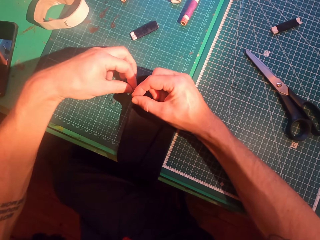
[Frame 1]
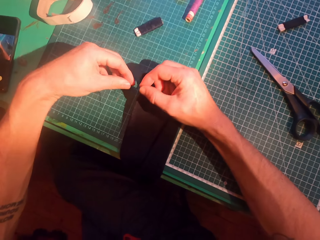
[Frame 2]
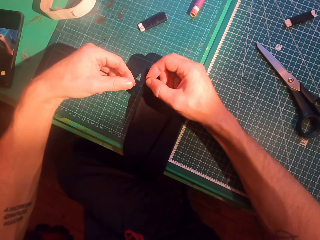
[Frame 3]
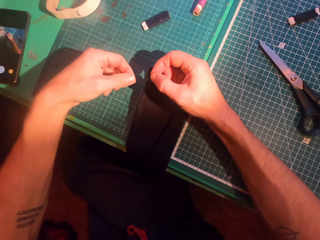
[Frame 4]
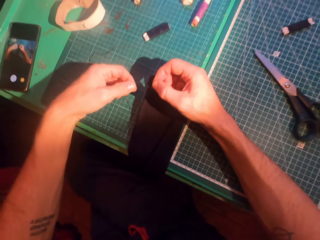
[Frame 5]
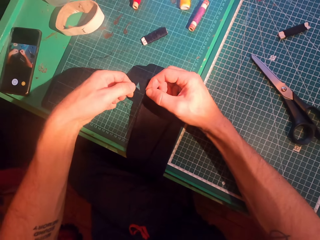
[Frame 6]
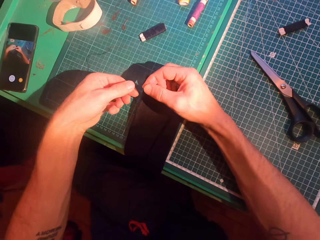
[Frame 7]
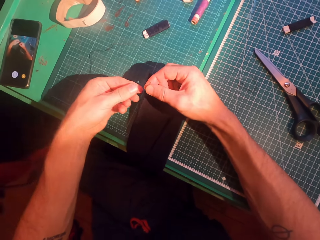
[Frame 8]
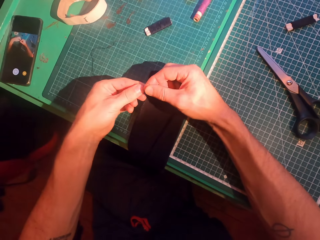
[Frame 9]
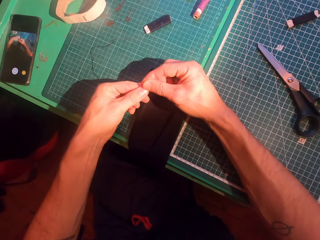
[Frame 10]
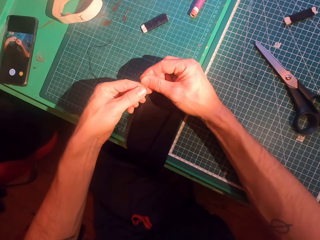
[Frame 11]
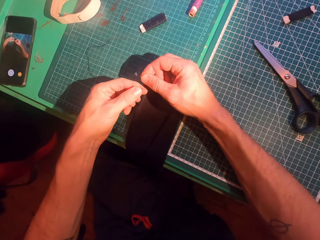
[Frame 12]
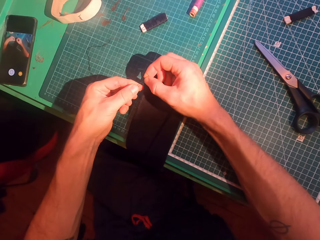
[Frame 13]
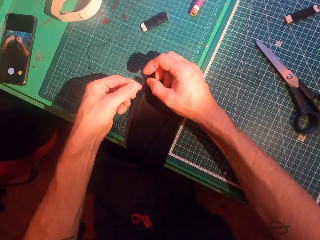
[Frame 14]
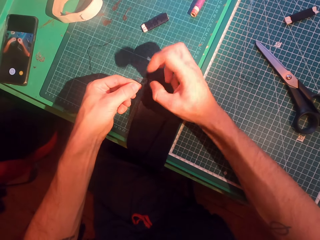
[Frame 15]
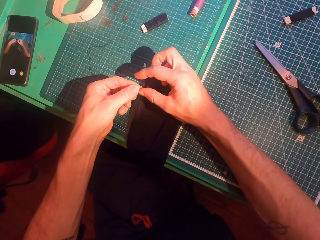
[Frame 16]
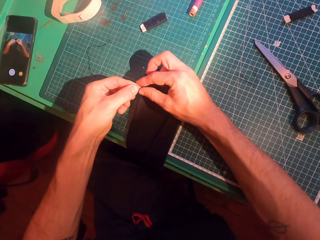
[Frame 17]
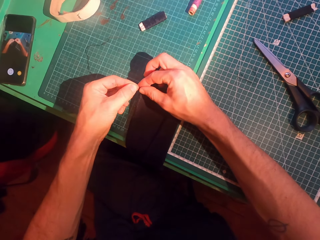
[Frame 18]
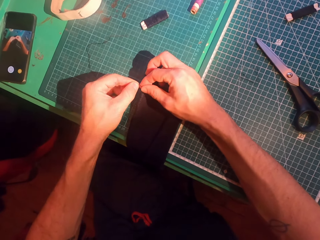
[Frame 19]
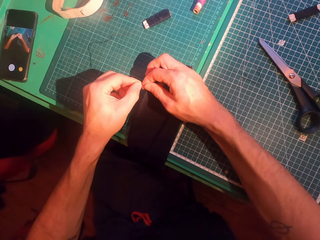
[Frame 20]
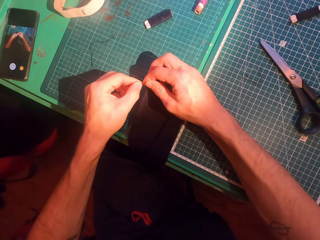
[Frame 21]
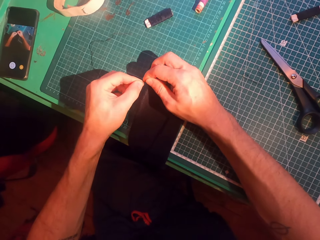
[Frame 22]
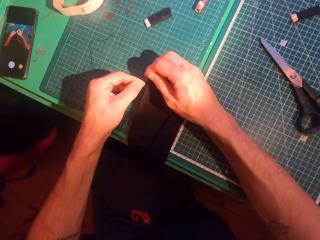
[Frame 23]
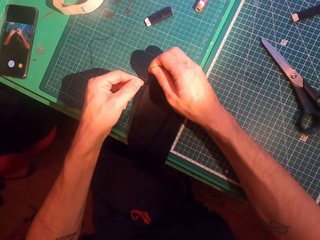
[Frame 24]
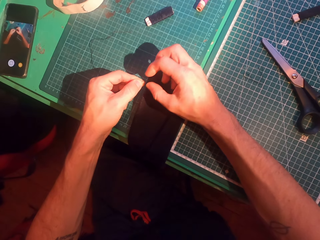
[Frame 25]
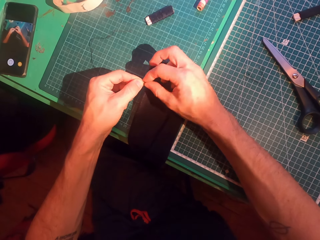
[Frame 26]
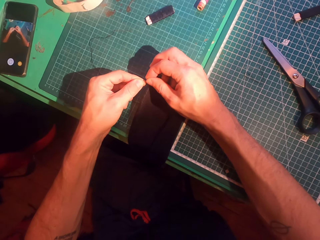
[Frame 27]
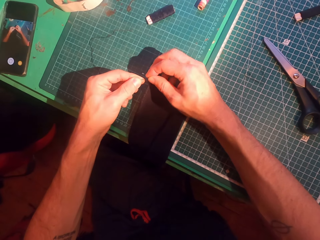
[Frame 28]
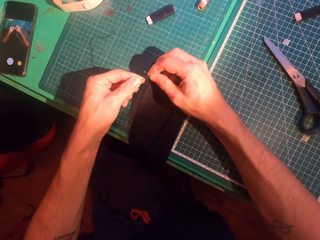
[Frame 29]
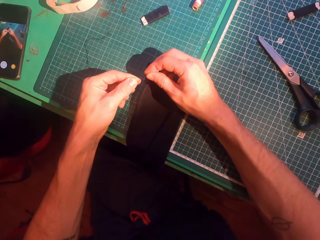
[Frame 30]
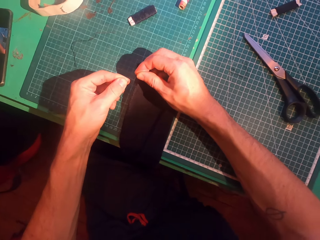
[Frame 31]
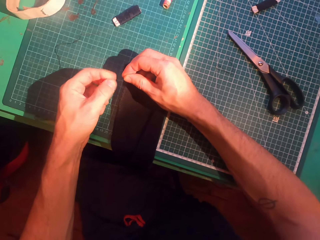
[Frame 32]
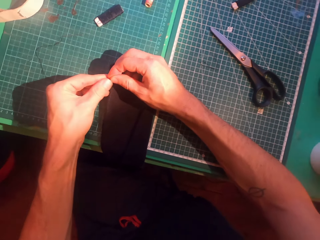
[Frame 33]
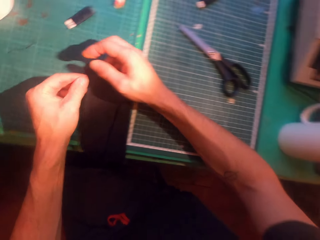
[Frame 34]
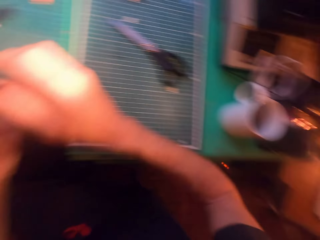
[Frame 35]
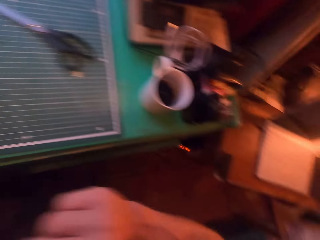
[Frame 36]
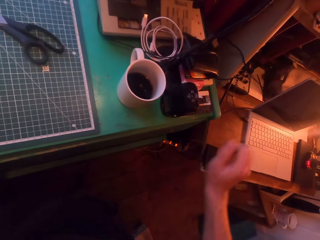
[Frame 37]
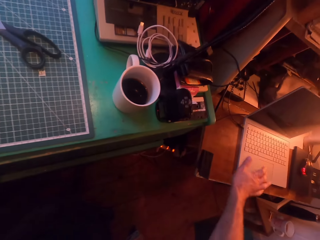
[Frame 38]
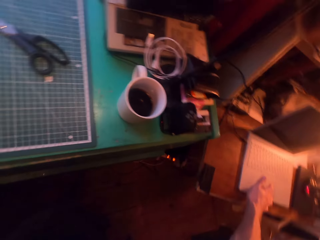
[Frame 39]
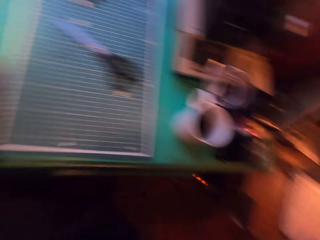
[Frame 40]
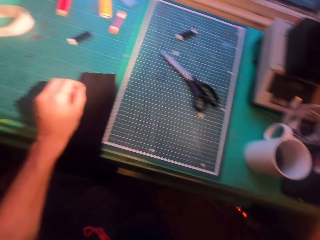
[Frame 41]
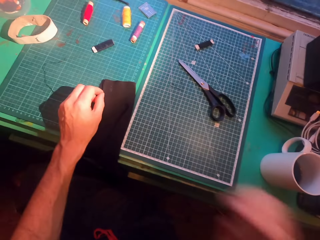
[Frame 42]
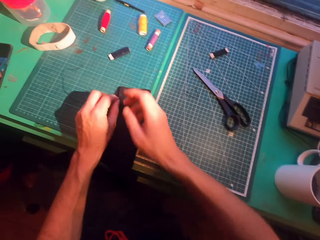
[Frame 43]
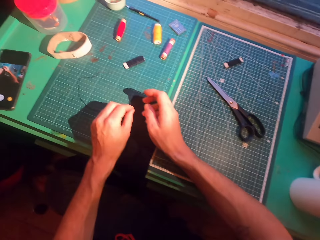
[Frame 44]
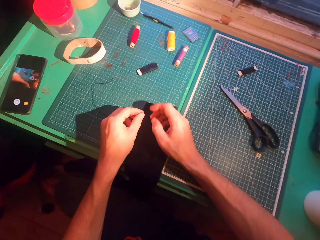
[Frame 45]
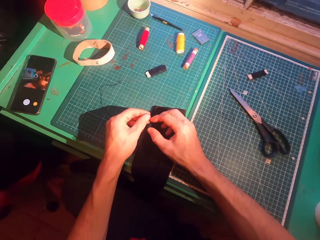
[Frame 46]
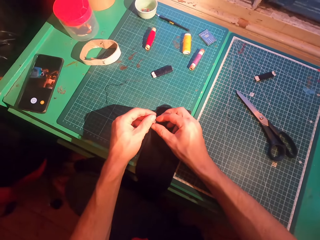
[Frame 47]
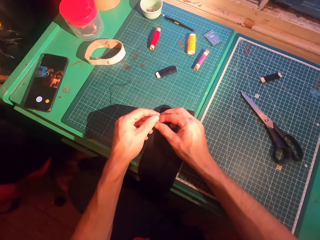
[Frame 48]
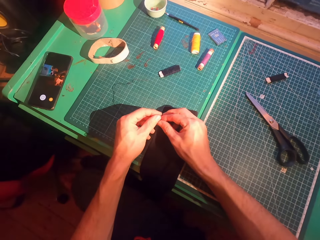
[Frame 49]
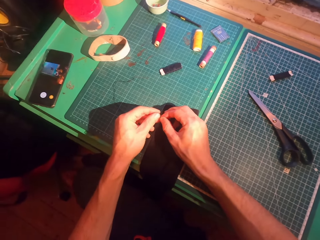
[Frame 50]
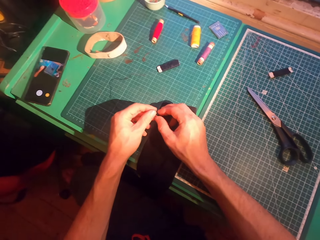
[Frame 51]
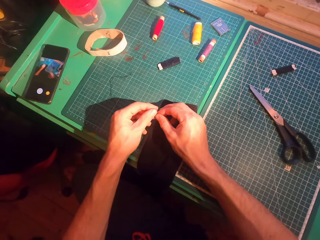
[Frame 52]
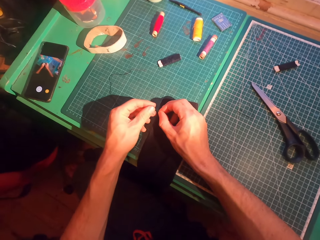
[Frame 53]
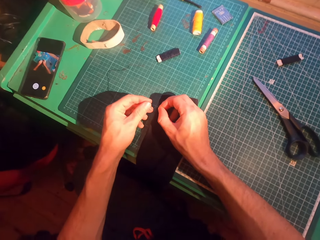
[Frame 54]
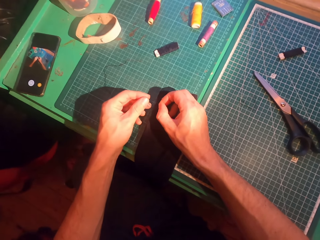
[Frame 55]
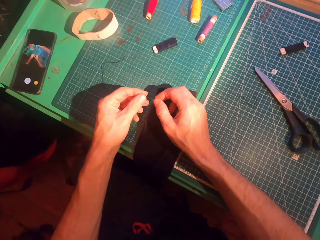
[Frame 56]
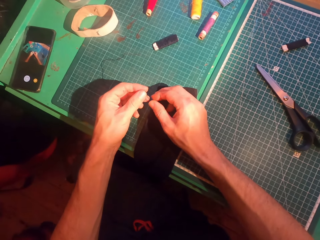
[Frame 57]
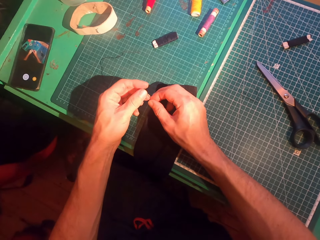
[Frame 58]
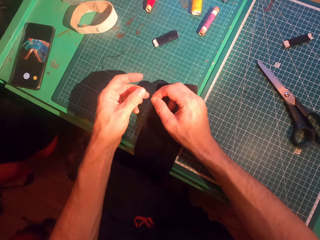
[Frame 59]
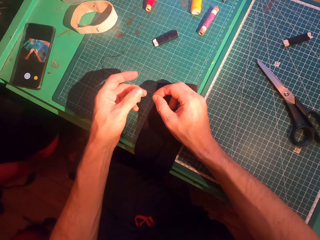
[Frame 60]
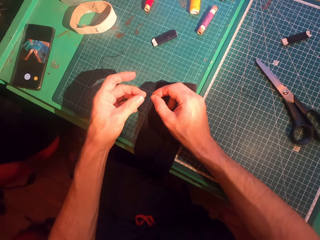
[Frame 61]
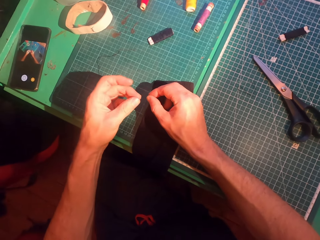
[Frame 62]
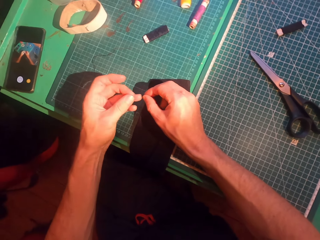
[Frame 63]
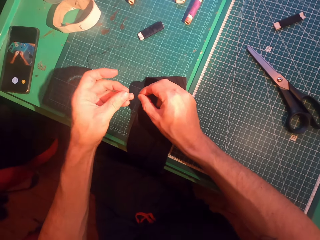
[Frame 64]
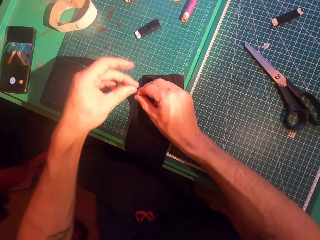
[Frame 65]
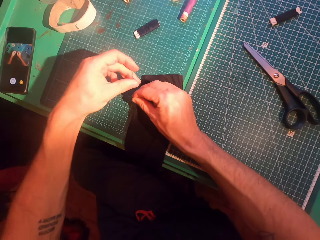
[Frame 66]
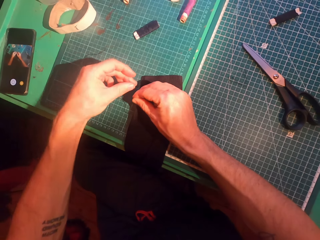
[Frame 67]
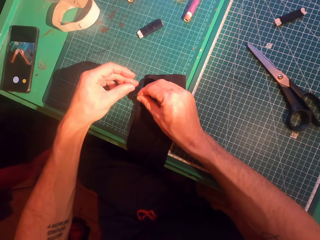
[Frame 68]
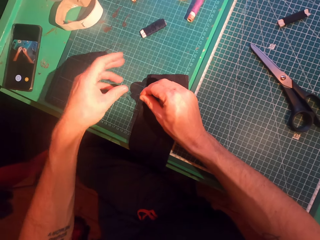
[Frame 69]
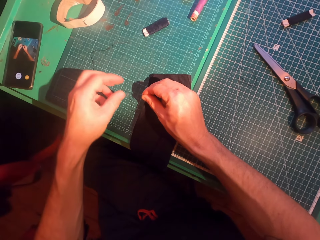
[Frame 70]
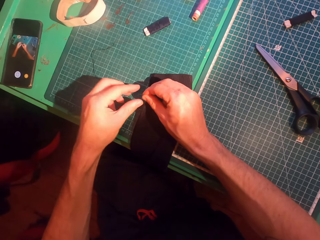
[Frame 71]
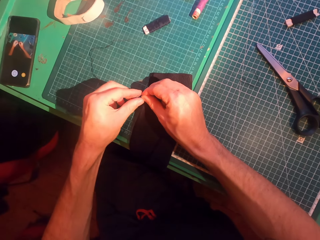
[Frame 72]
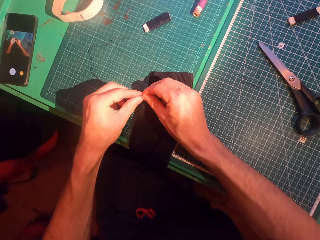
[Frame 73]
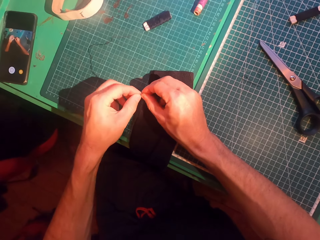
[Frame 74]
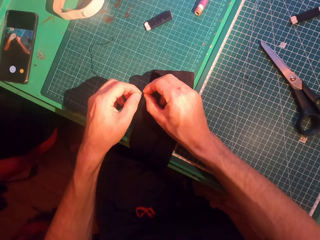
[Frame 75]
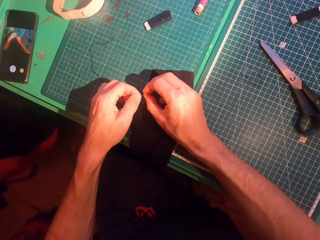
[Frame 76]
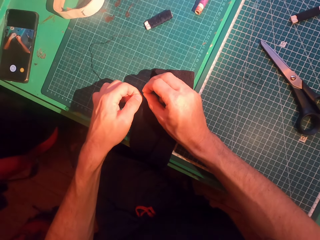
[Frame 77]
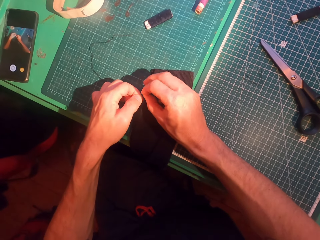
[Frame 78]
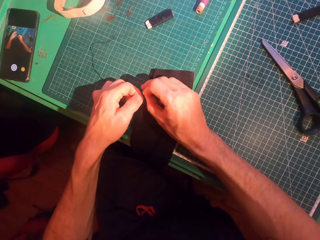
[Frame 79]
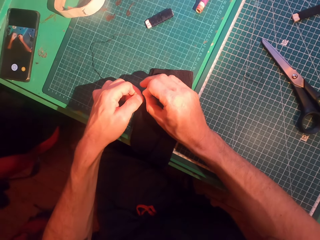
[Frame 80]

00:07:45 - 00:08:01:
The camera wearer ties a thread. They scroll on the laptop. They tie the thread.

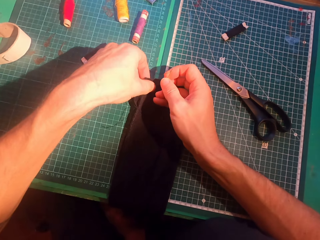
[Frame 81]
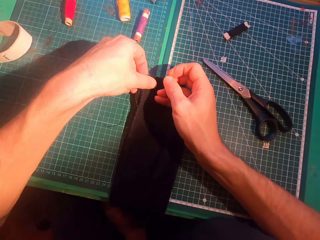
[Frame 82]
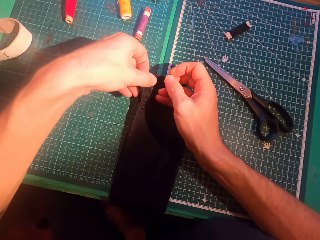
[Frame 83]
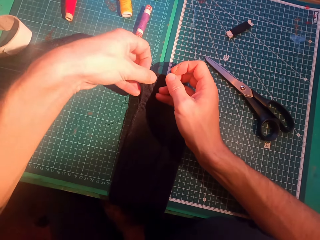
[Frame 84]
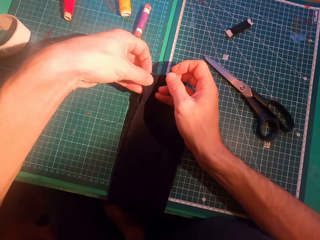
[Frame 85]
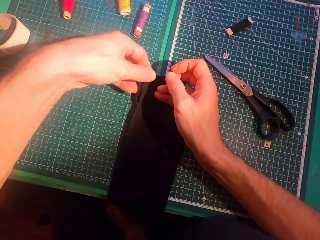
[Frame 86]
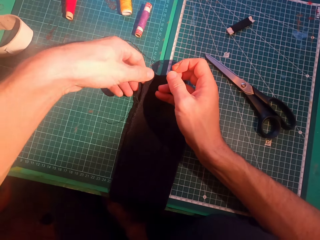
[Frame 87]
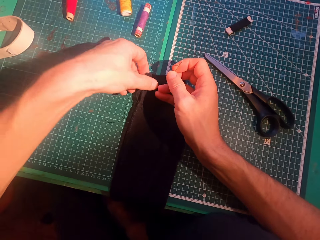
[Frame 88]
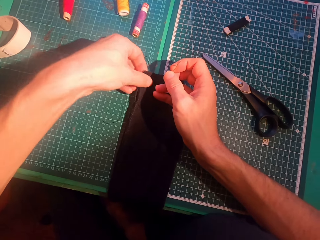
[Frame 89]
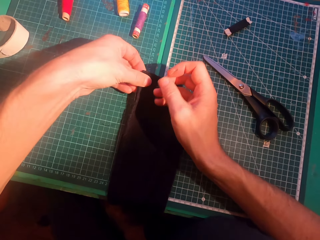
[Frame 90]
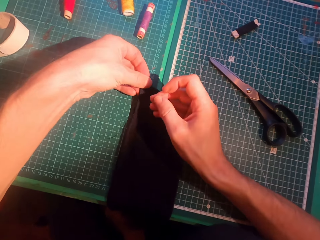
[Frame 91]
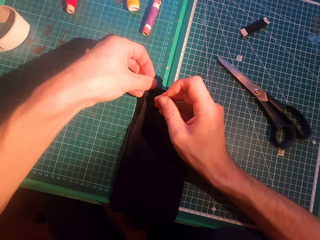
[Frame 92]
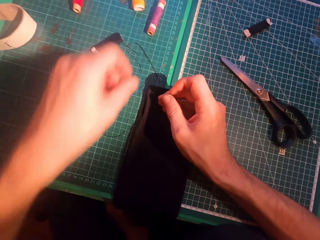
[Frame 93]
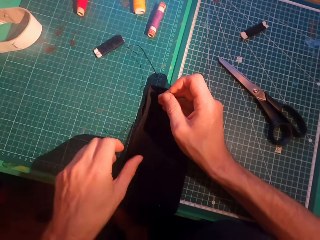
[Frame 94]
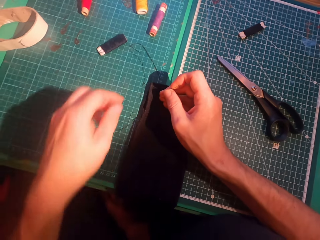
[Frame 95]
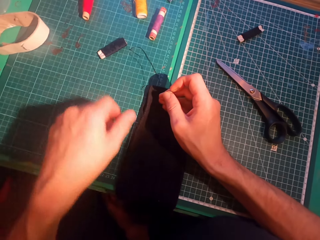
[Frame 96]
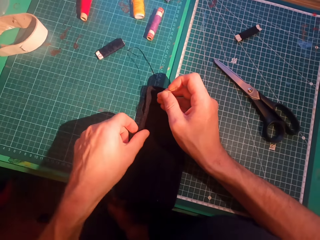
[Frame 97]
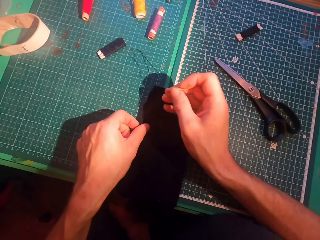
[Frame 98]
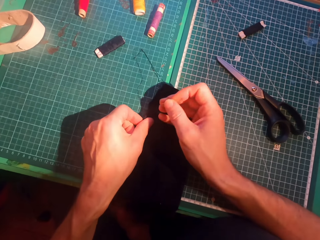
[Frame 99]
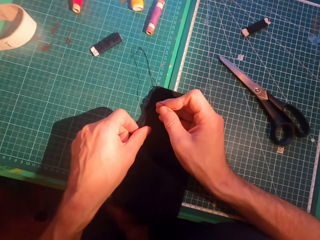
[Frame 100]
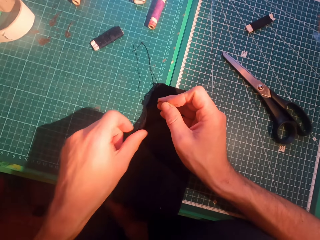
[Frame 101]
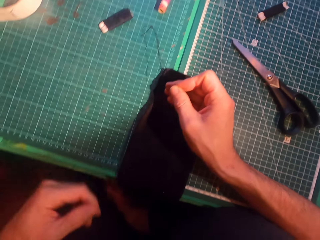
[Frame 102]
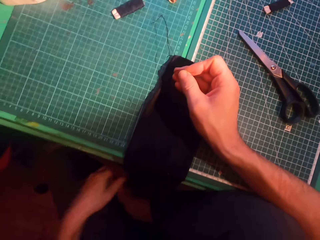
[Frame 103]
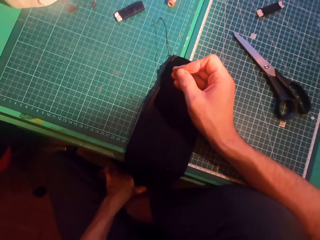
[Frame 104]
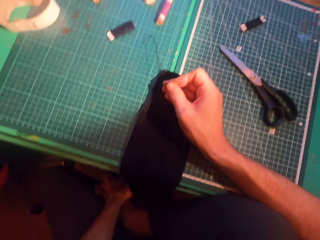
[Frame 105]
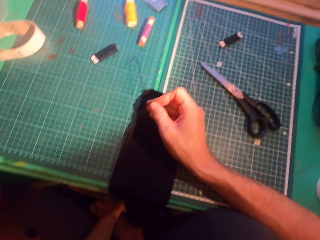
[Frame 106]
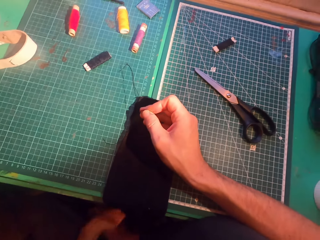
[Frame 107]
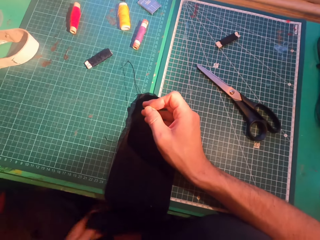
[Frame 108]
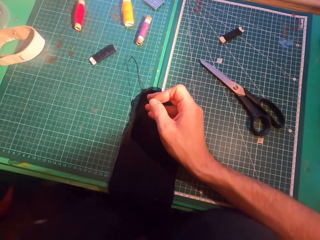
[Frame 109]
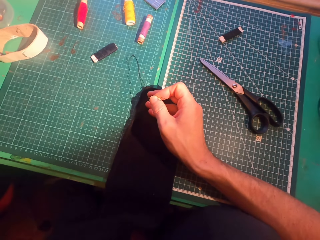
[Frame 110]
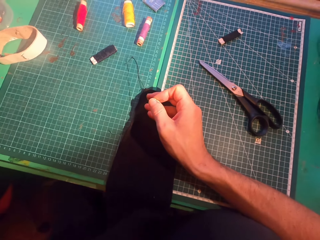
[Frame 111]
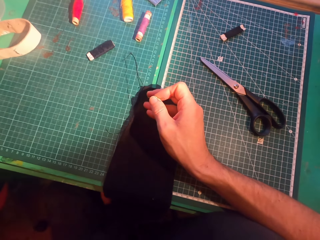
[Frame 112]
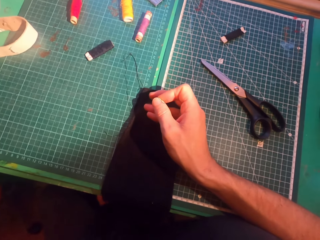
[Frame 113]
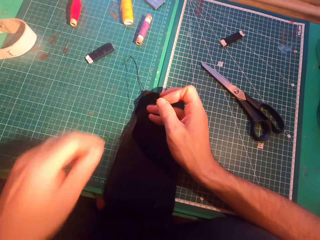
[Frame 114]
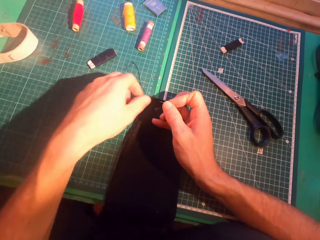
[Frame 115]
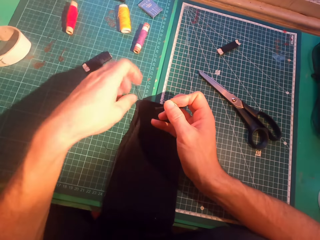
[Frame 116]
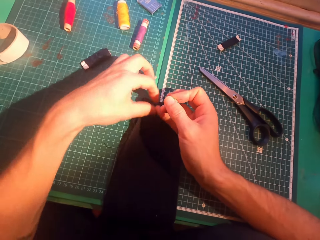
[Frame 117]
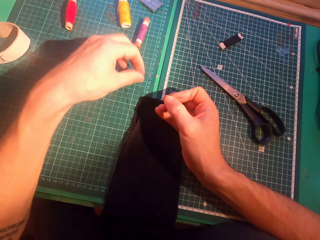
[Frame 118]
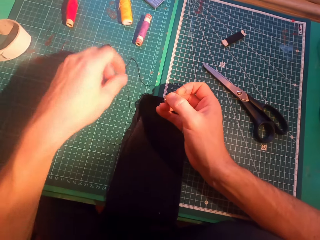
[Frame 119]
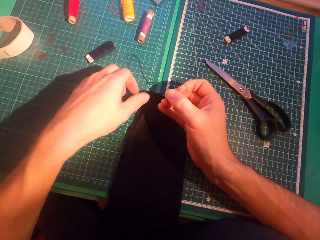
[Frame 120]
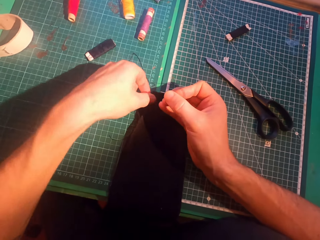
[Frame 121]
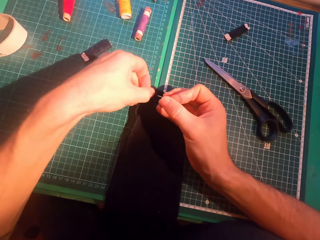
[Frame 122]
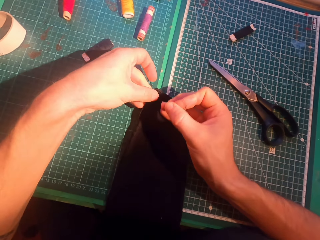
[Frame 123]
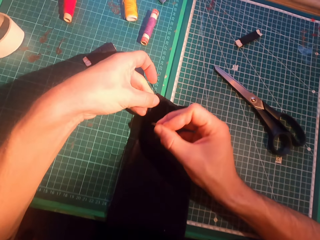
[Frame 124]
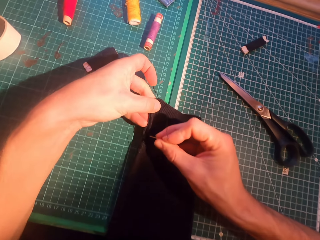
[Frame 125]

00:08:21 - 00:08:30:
The camera wearer aligns a sweater. They straighten the sweater.
